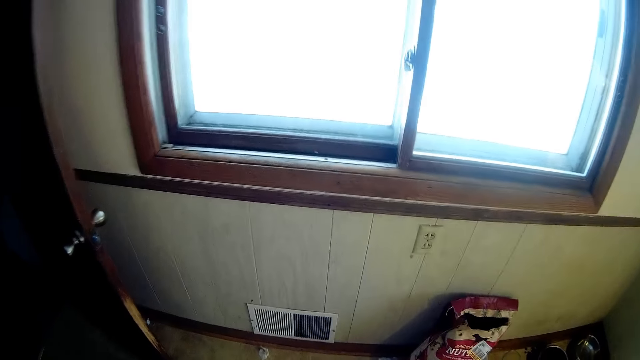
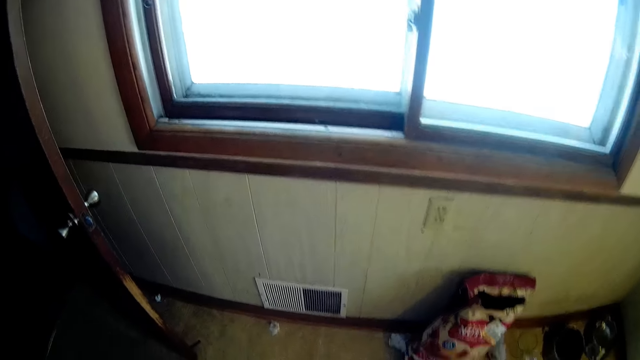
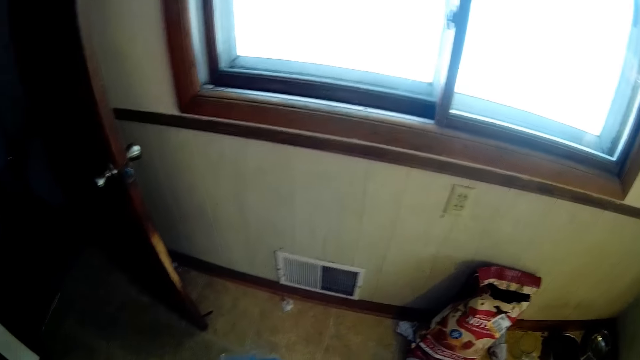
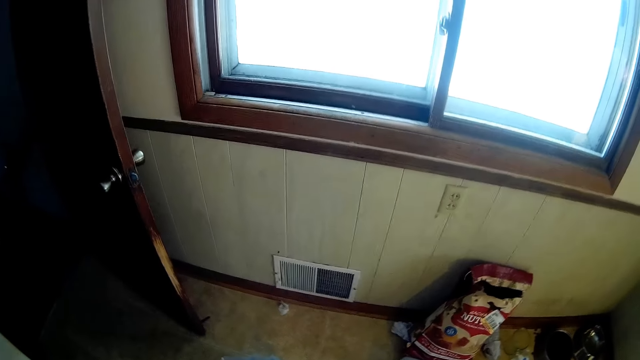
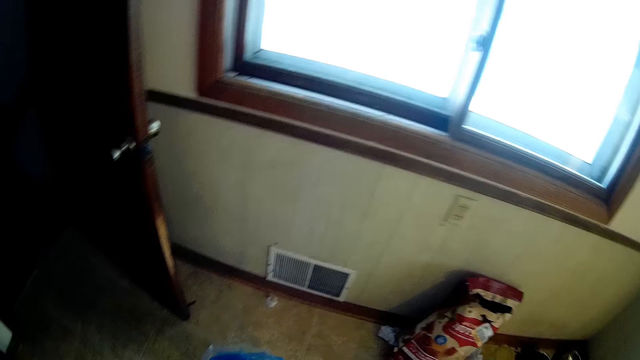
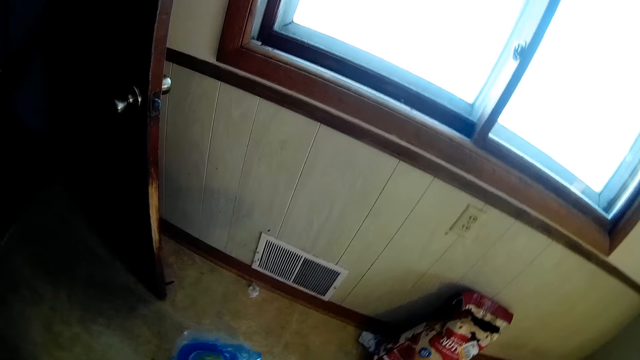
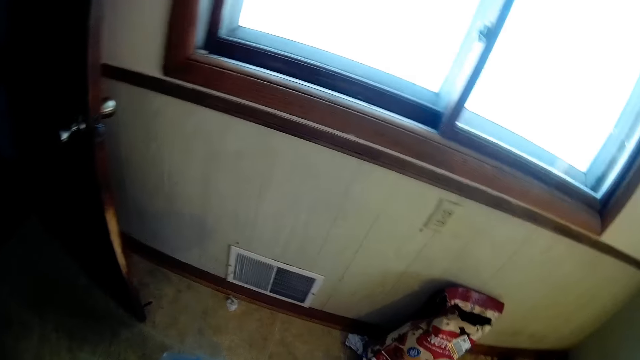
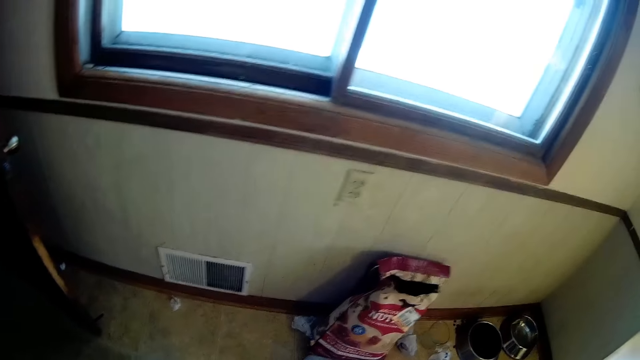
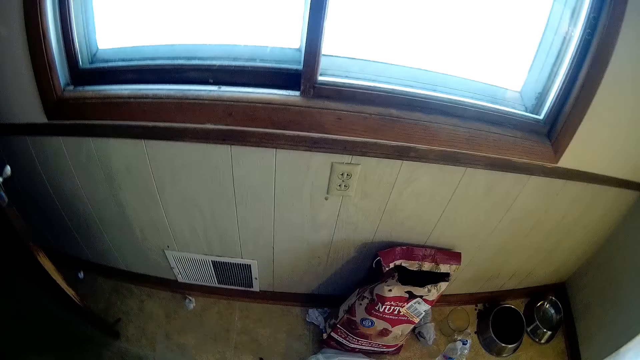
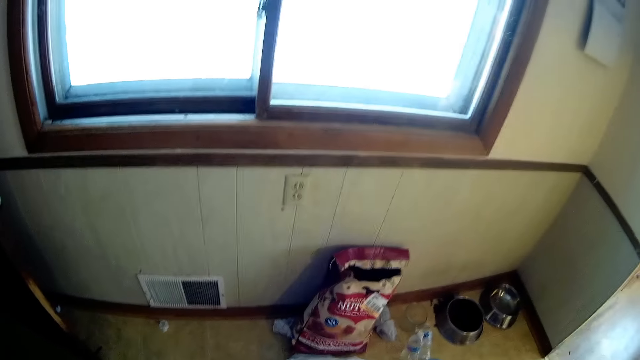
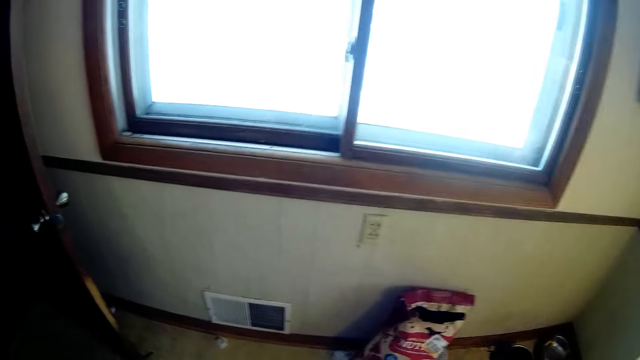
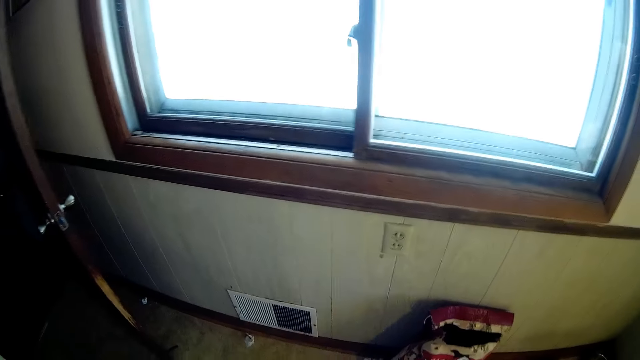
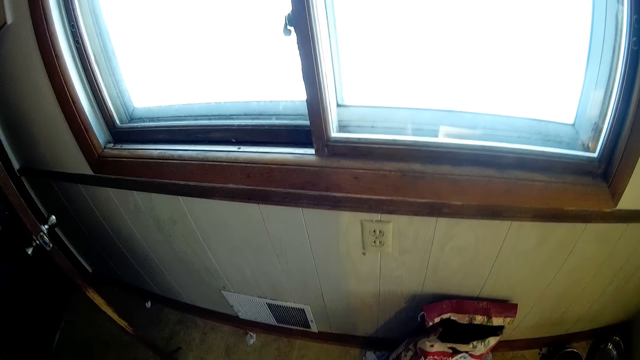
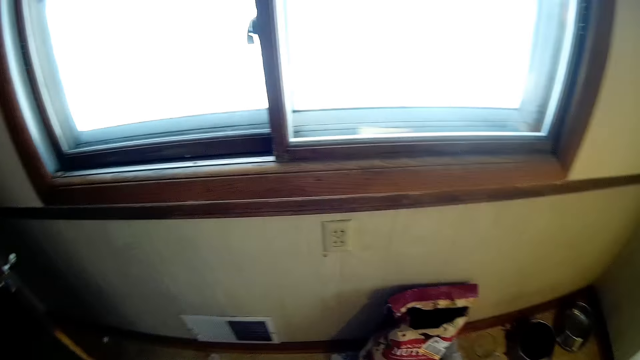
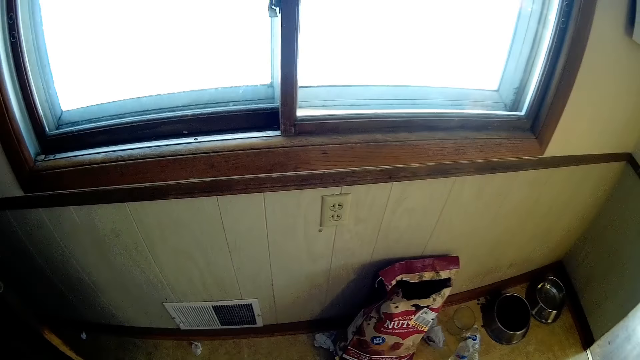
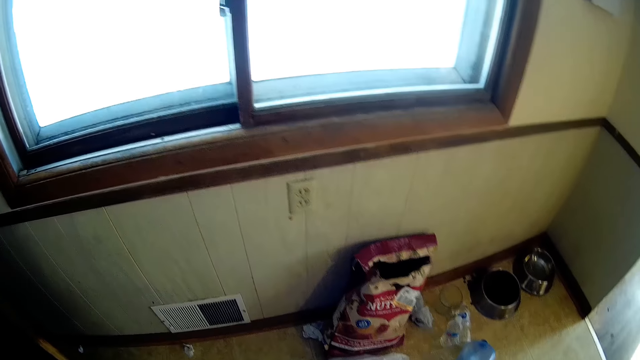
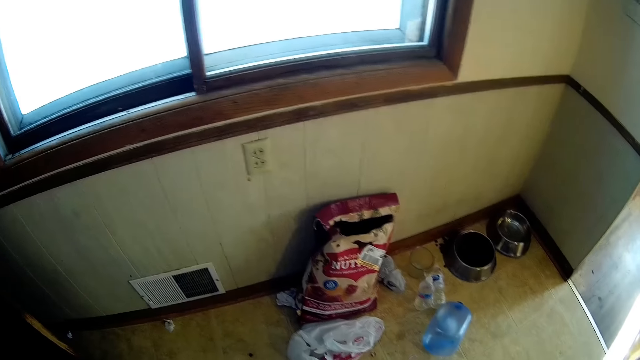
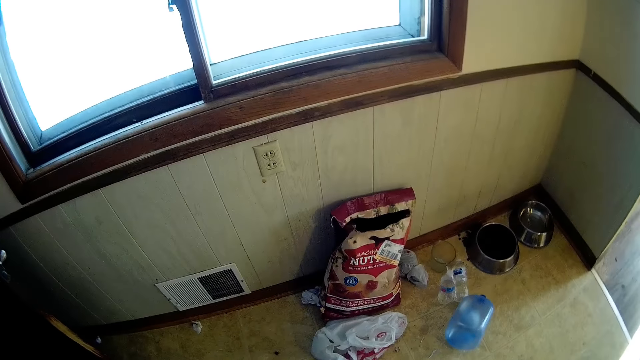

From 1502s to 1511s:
The camera wearer looks around.

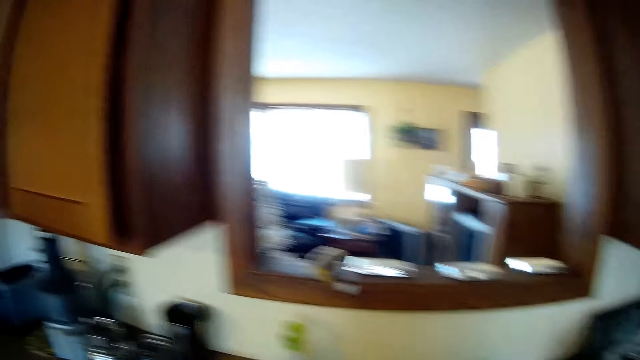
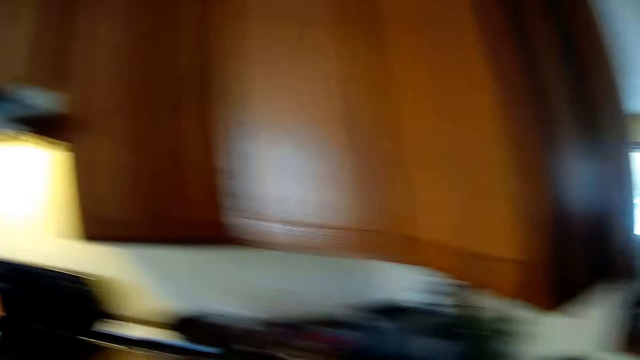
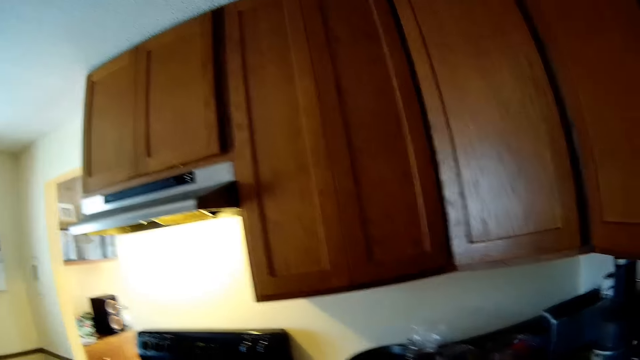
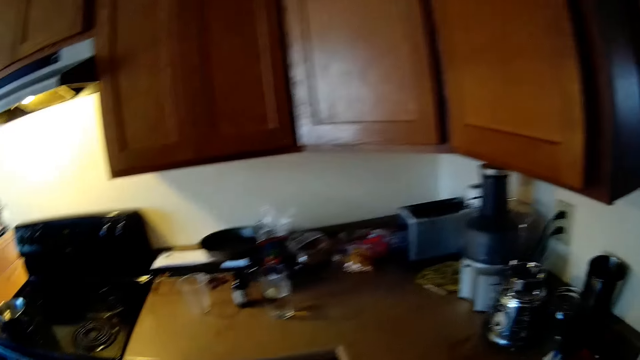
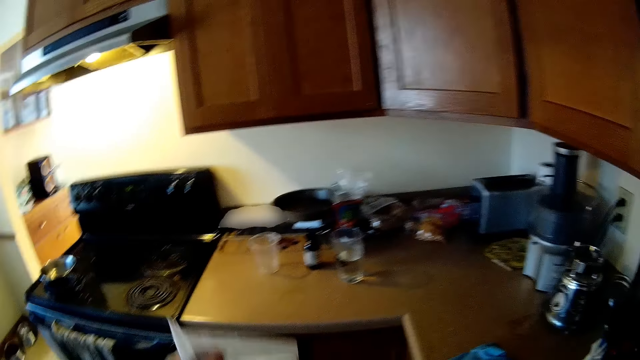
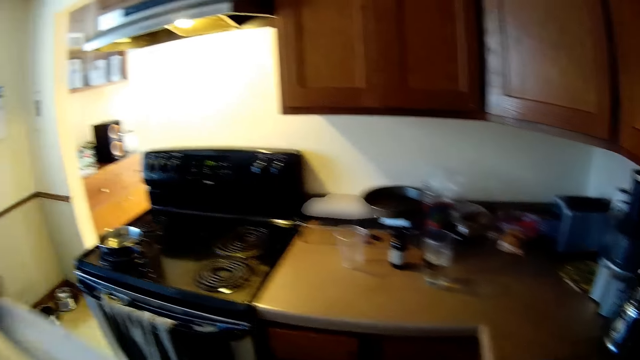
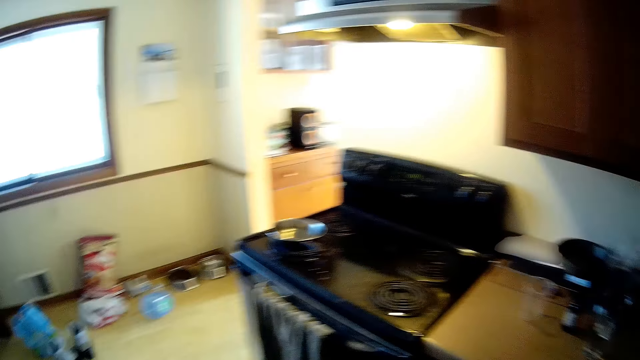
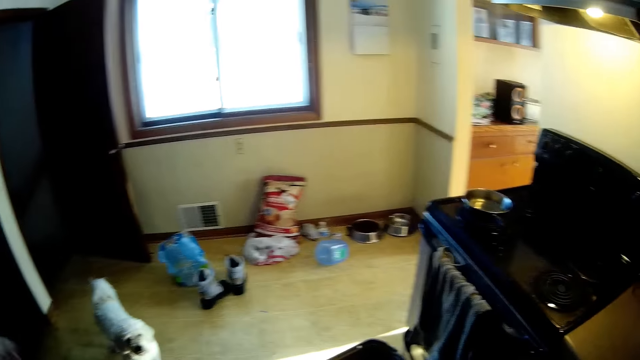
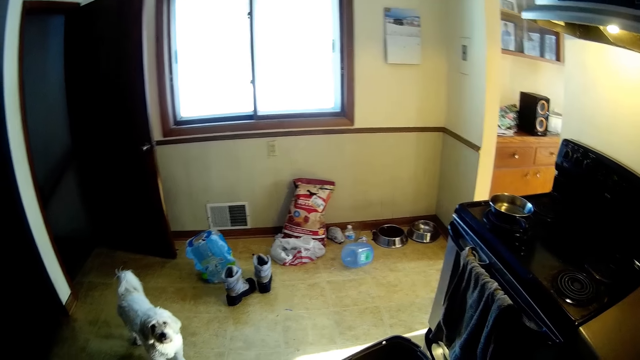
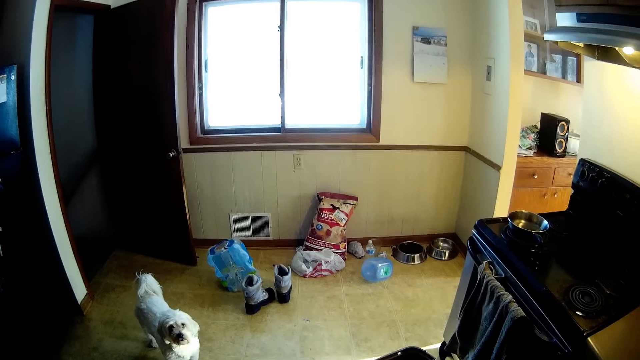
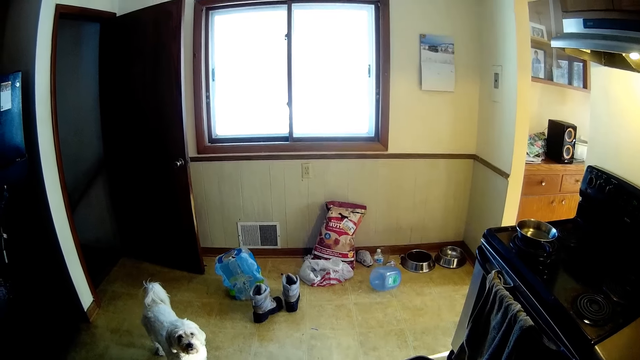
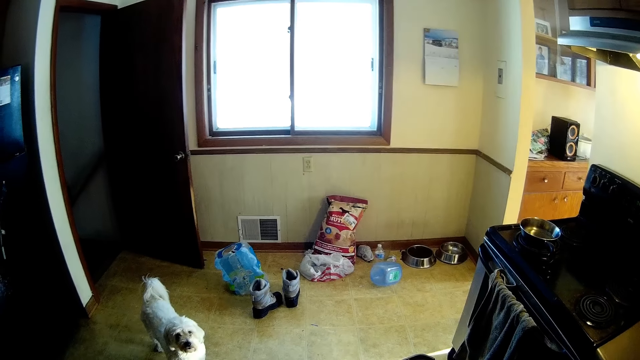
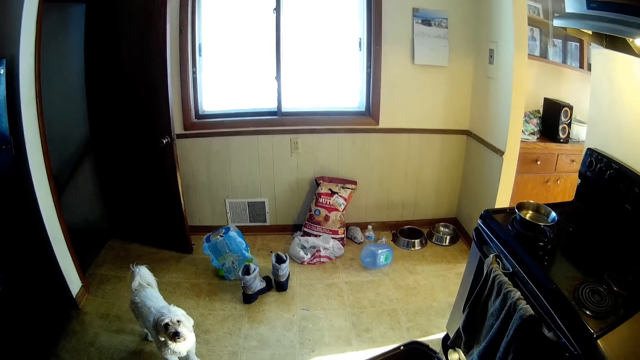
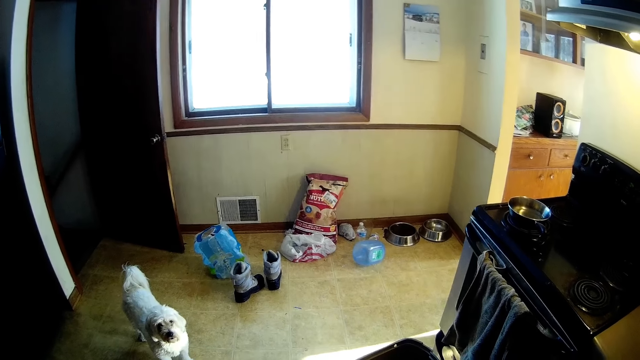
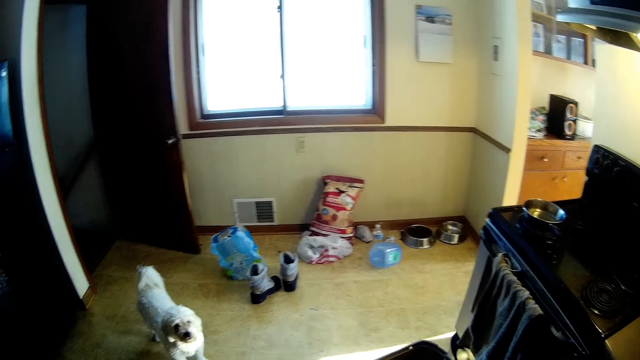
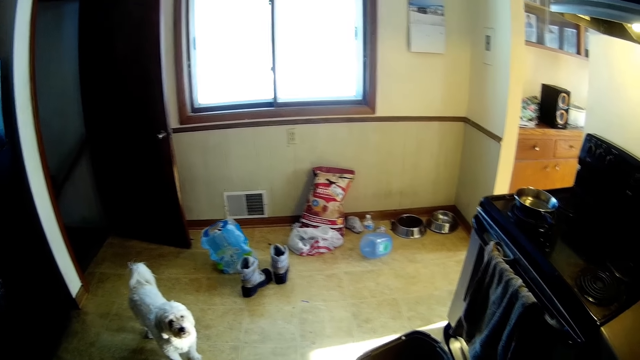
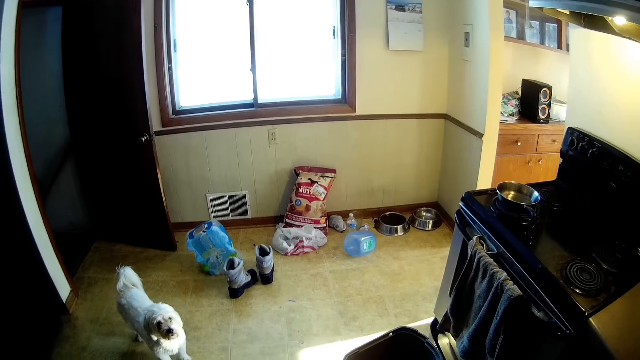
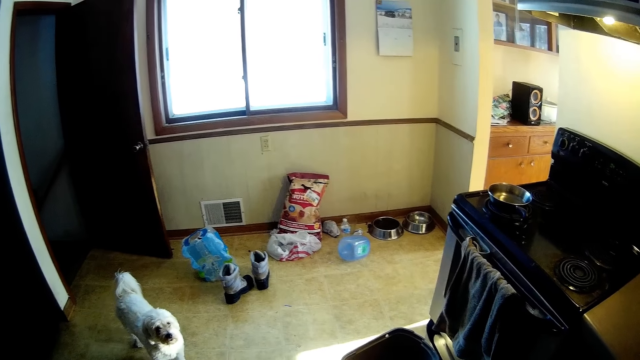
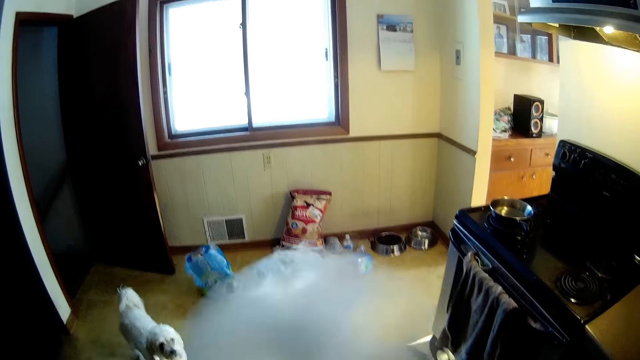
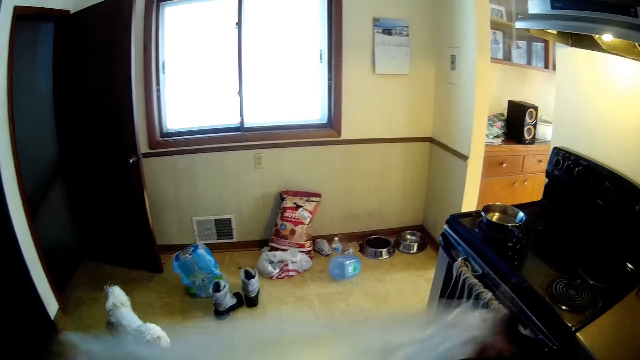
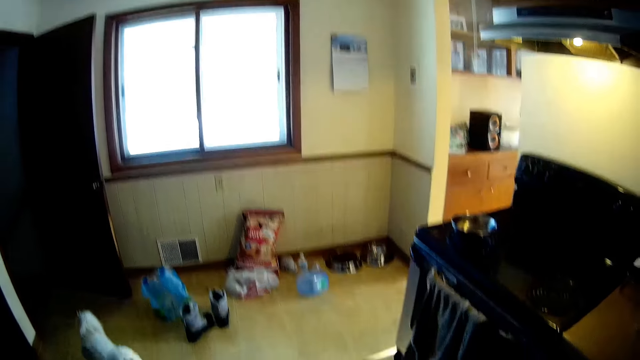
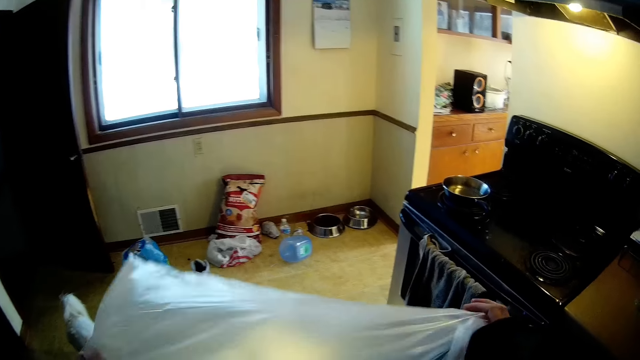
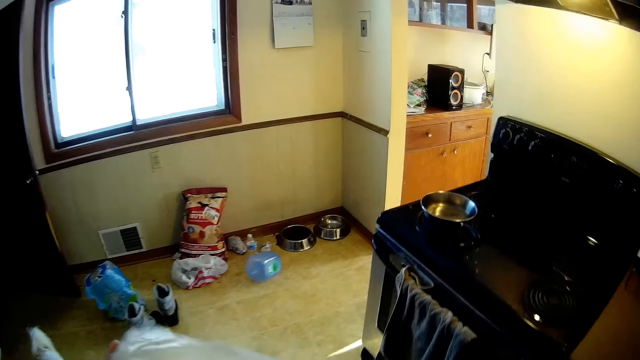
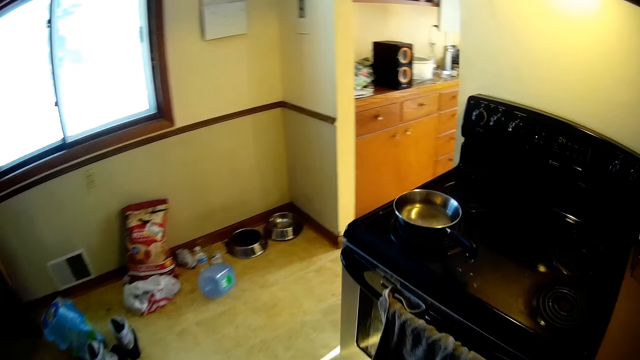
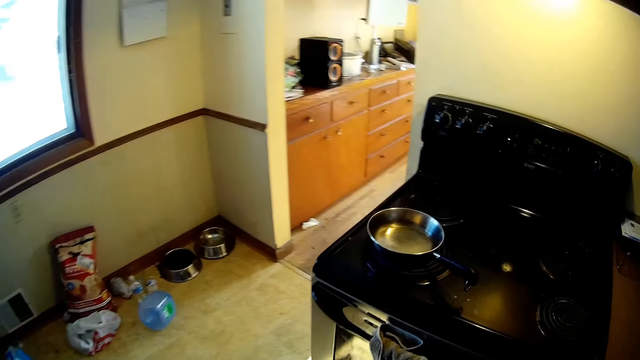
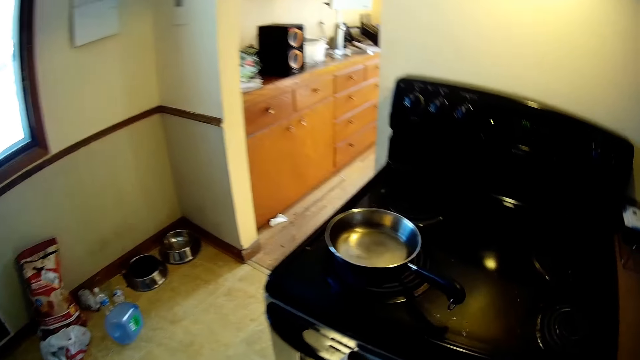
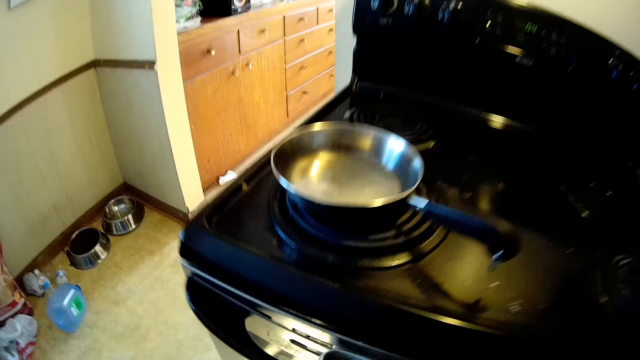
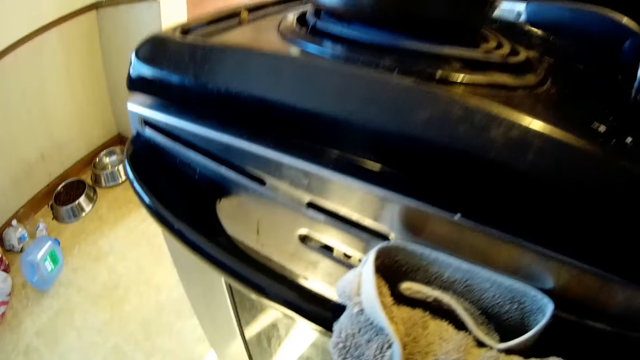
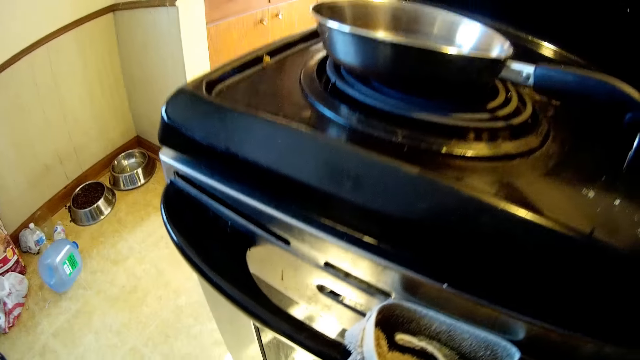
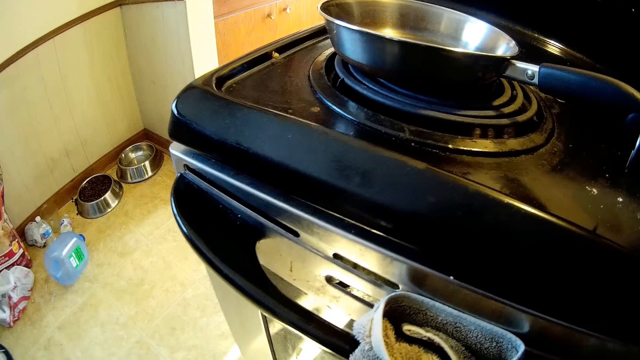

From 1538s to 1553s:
The camera wearer holds a plastic bag with his left hand. He lifts the hand. He looks around. He flips the plastic bag with both hands.
